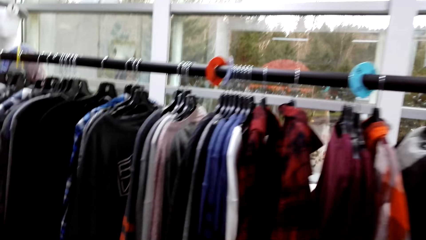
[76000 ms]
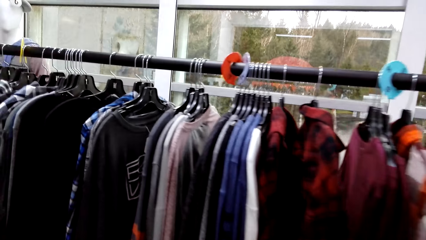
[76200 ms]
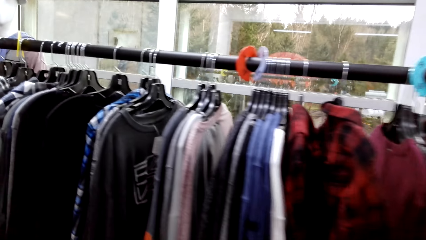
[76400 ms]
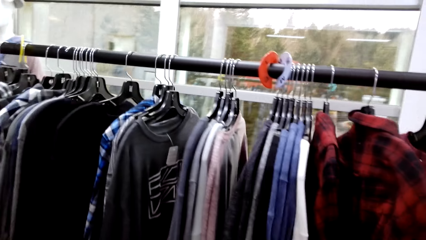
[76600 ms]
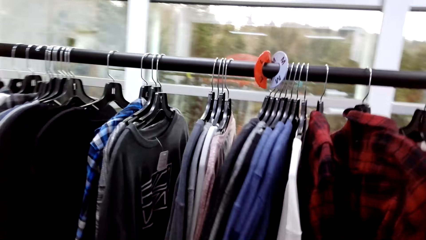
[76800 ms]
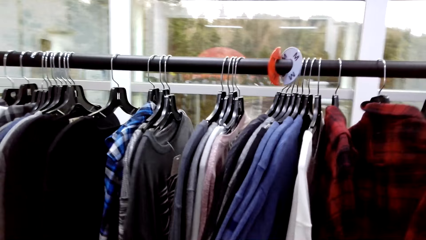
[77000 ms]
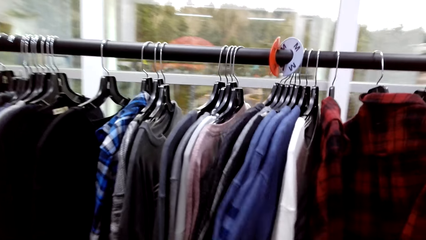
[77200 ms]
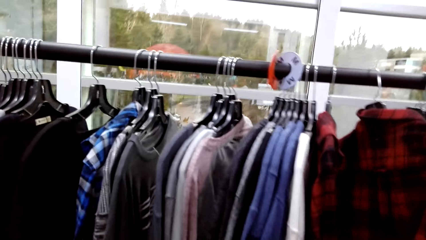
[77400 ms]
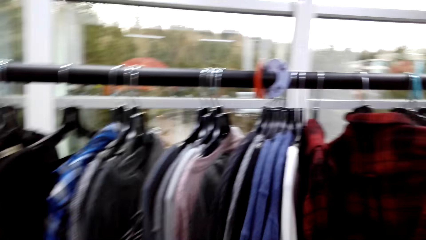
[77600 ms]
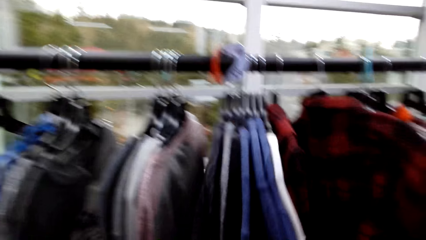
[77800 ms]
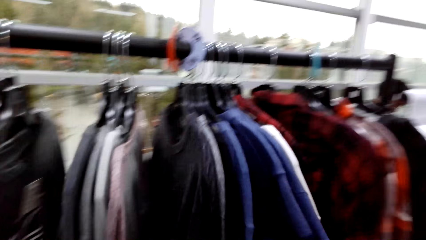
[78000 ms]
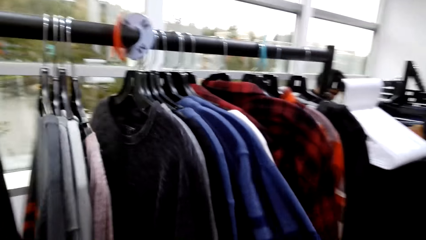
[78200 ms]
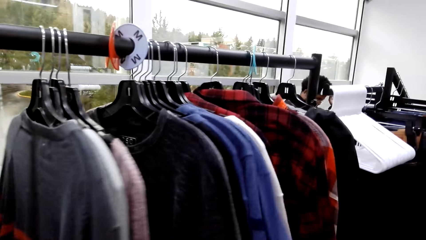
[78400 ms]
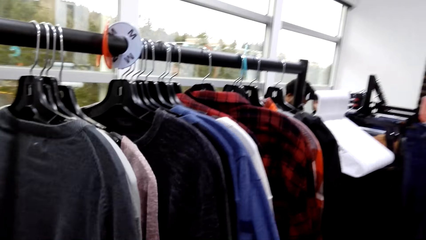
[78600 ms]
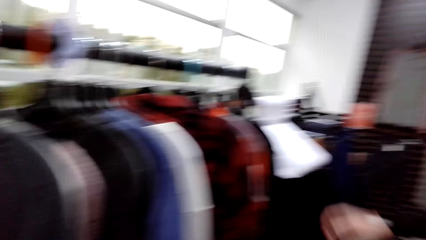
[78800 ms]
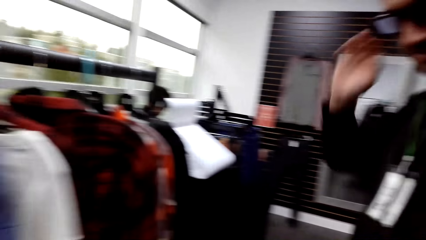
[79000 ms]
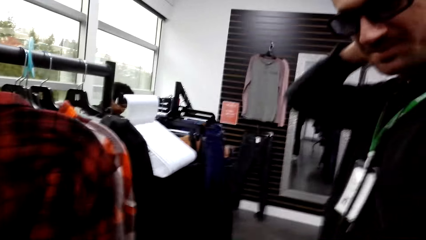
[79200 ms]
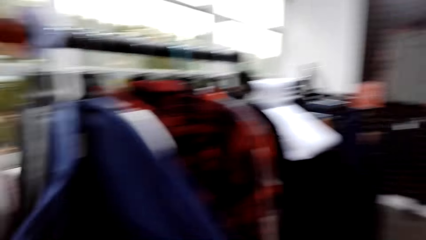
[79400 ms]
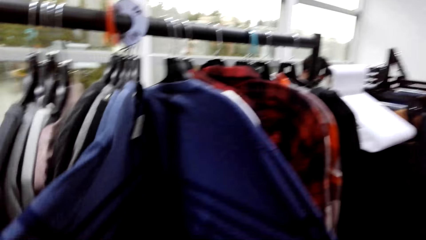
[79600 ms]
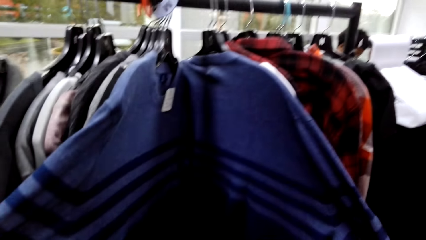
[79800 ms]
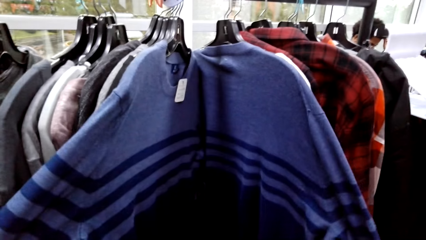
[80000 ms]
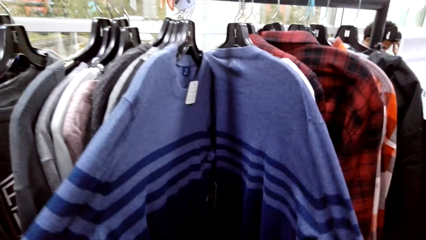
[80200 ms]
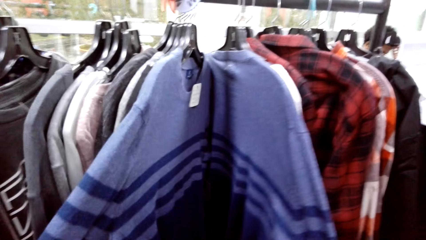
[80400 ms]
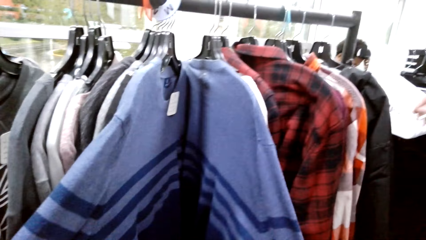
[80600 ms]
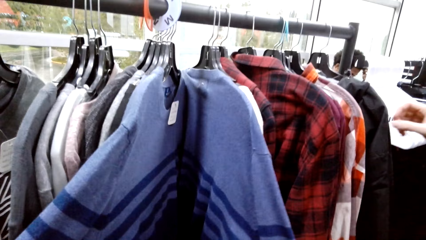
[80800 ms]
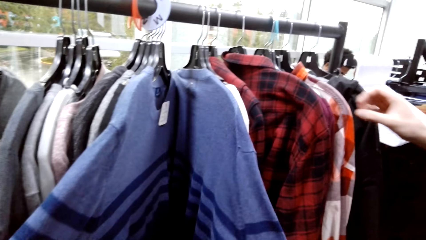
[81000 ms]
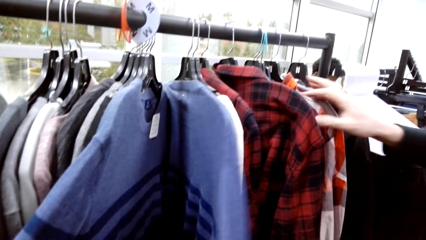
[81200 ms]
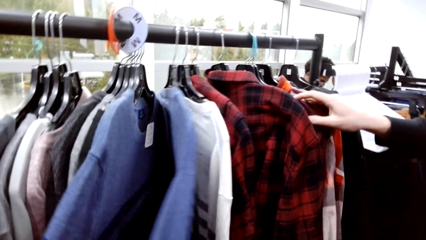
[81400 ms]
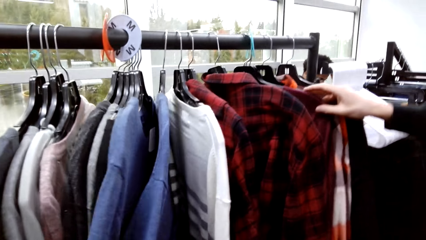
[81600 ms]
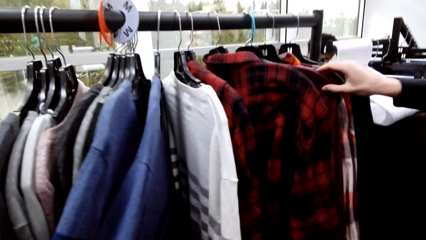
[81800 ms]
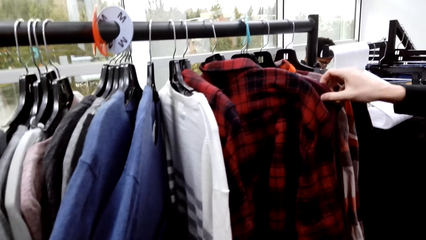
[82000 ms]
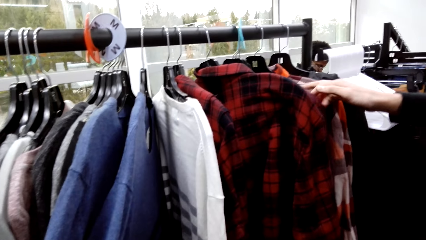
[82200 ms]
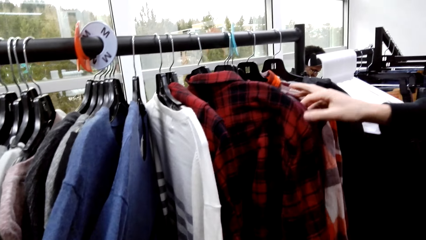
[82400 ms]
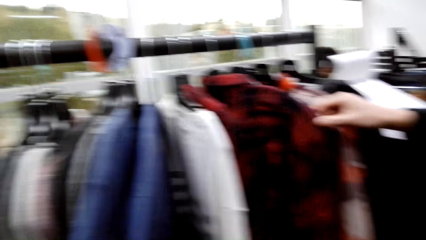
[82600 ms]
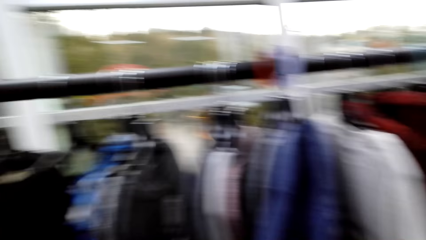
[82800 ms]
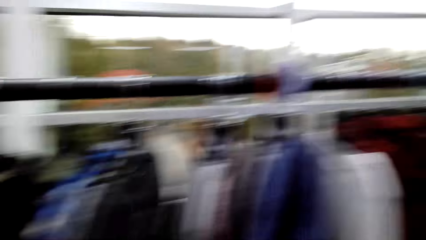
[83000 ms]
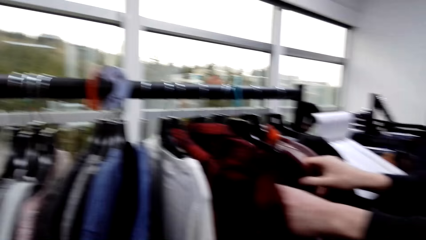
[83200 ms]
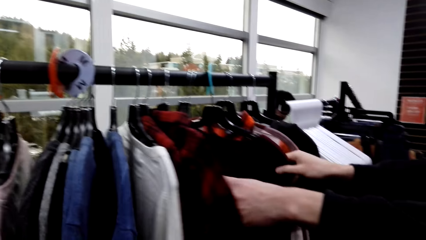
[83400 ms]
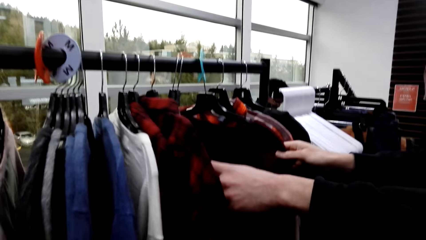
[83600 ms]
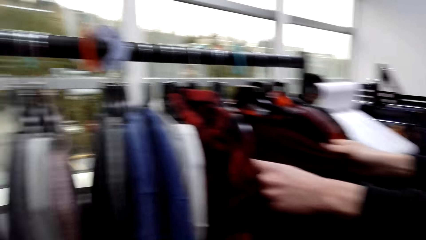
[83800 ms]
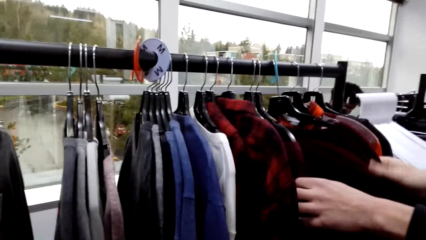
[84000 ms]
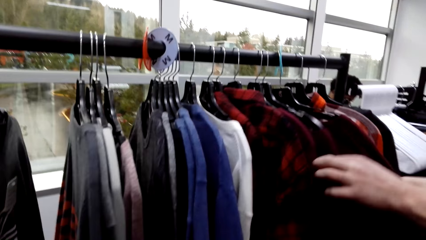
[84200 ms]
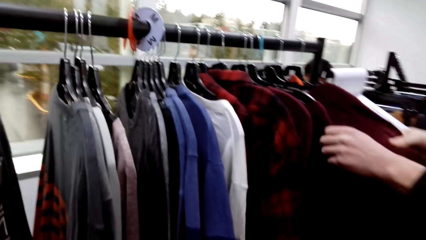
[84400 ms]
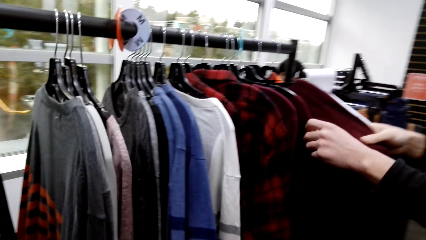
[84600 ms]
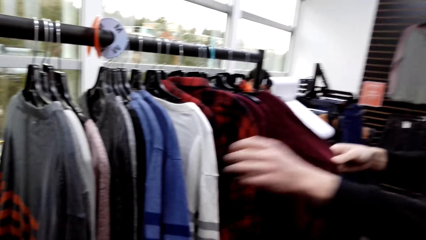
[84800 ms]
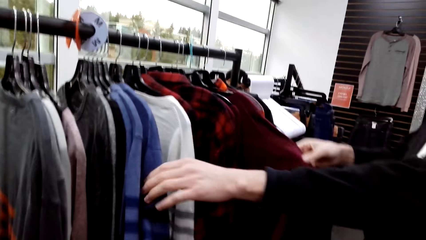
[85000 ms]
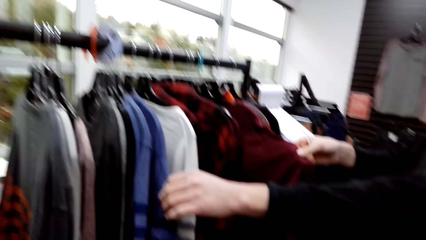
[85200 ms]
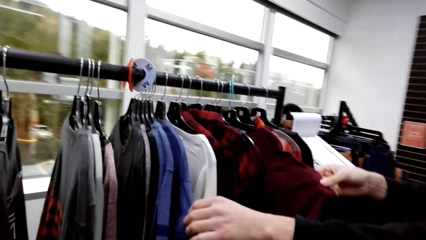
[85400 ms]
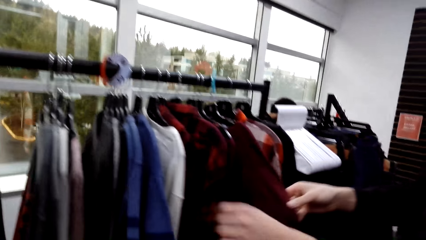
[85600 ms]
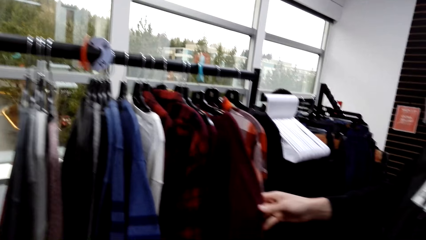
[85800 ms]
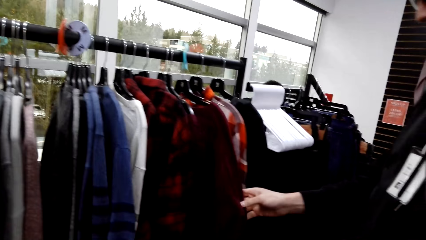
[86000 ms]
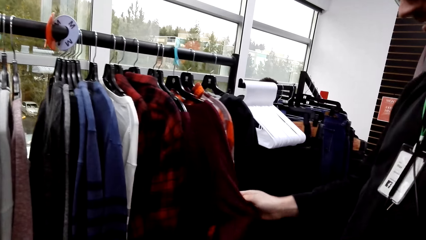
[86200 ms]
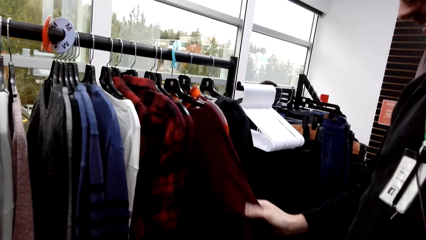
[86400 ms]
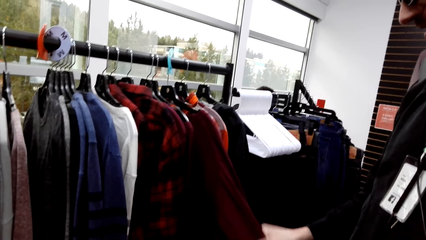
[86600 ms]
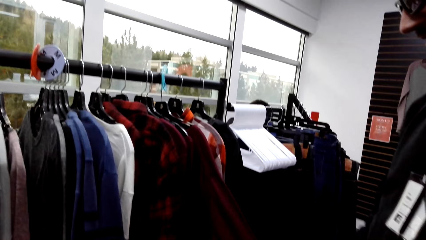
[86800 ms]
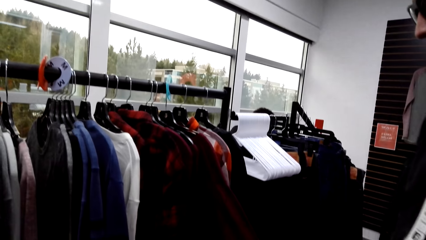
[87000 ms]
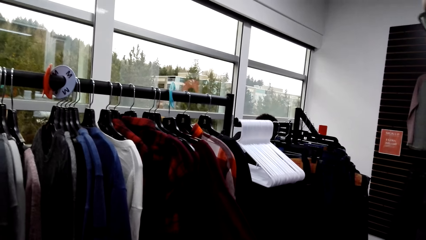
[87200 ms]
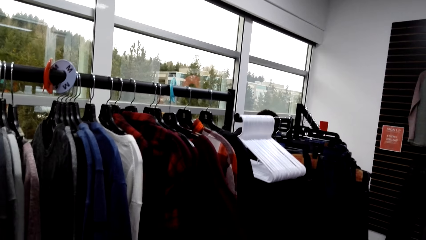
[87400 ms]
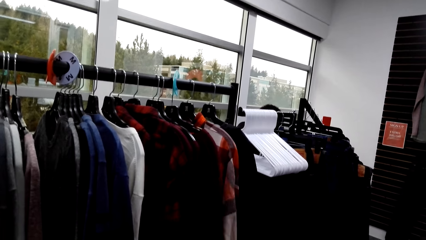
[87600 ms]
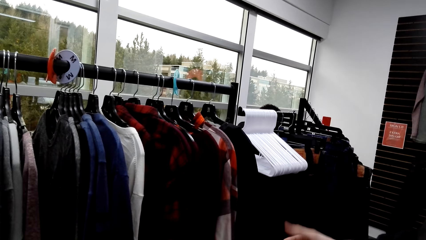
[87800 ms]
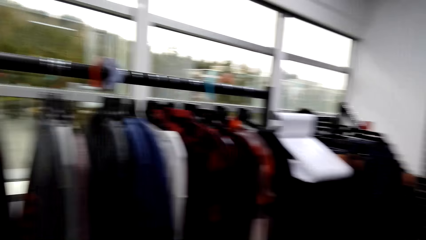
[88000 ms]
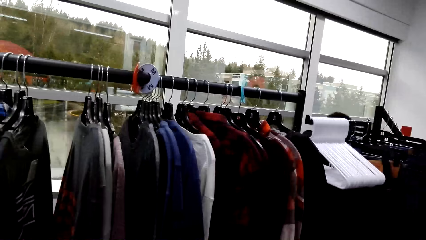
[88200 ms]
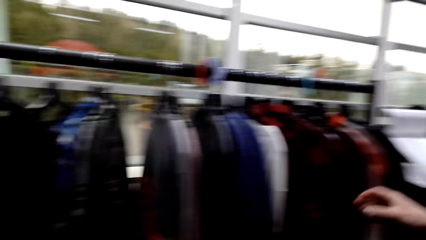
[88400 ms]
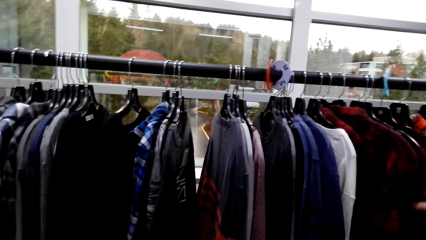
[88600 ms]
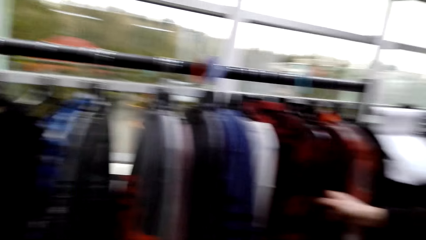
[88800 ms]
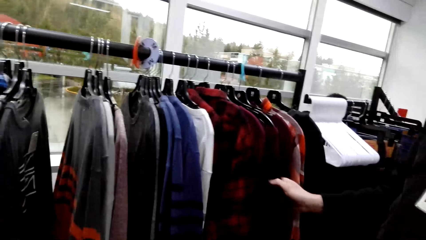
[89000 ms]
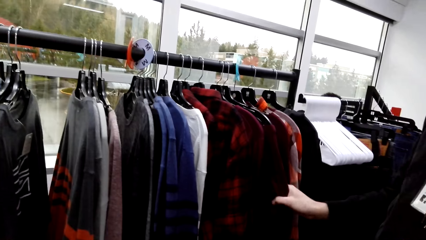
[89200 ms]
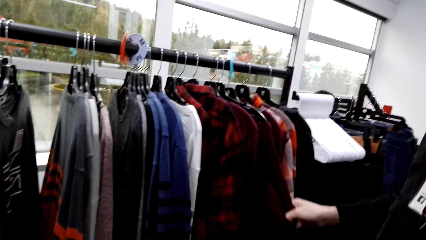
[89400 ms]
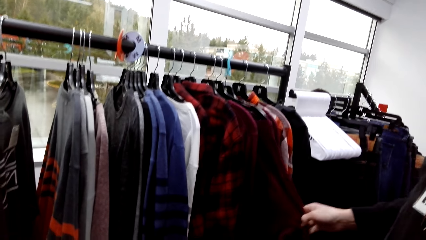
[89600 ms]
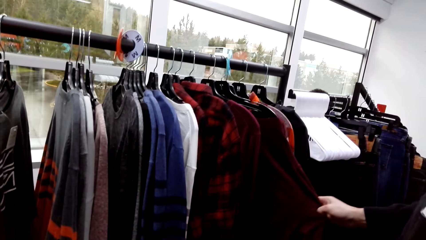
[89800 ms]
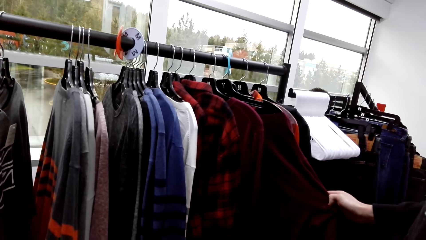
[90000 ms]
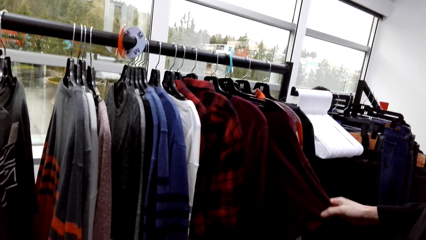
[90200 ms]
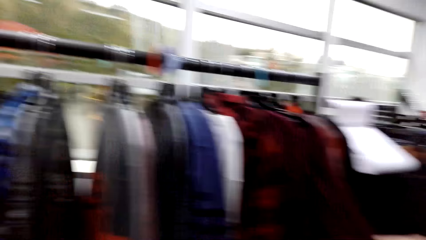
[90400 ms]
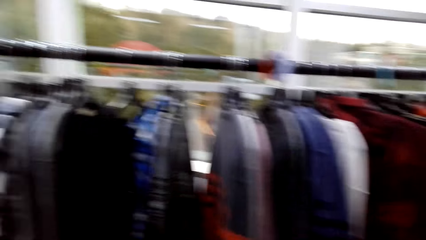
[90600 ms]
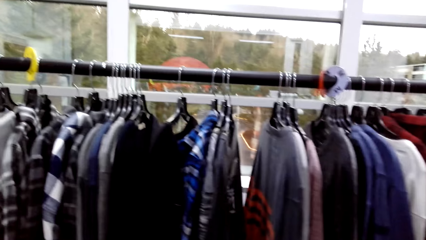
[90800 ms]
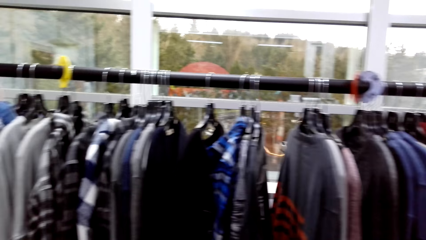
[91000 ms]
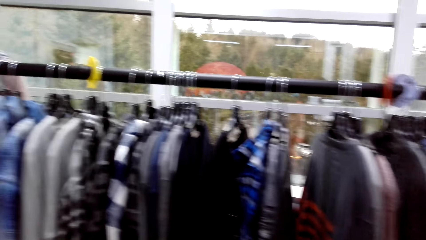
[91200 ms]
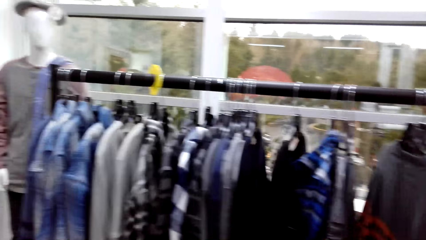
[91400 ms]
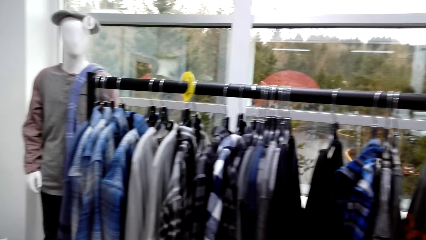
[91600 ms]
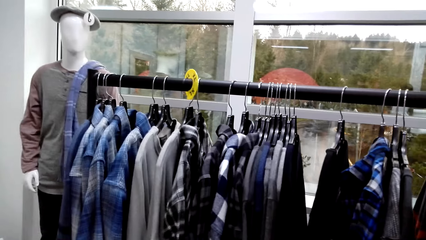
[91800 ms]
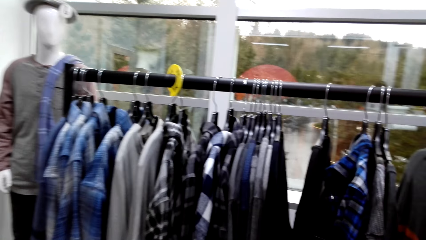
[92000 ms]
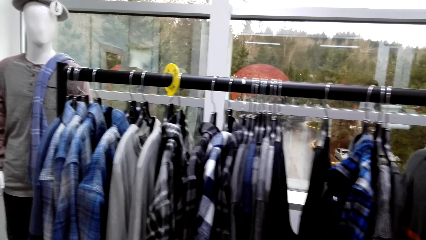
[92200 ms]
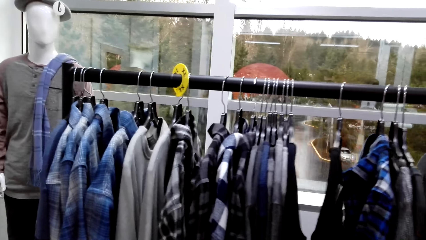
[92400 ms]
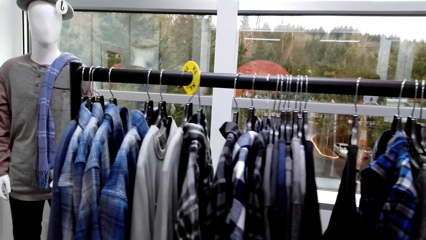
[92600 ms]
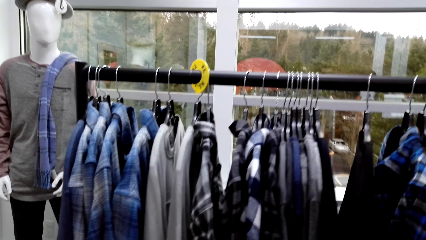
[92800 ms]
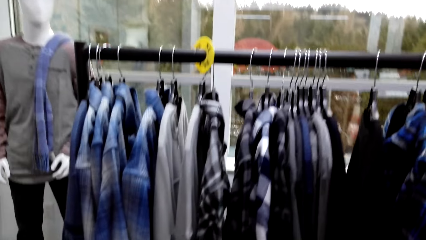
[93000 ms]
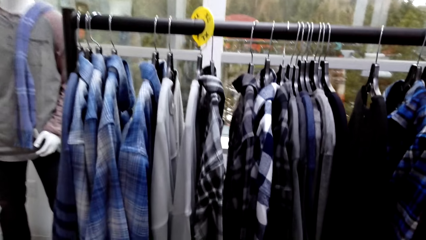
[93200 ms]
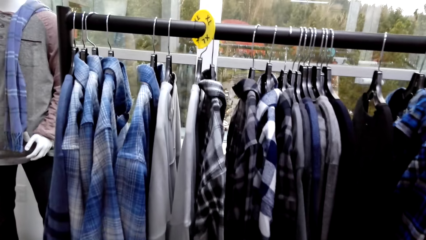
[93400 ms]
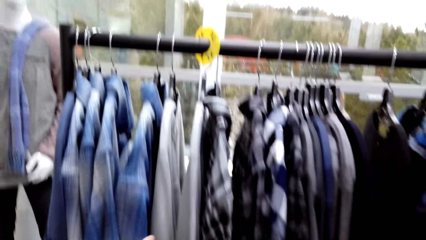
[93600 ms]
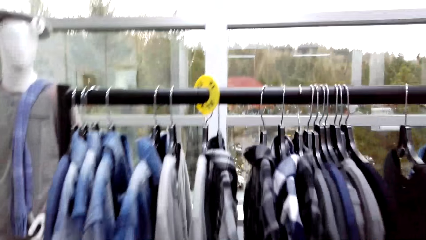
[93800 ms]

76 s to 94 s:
The camera wearer walks around the store. They converse with a man and flip through the t-shirts. They converse with the man. Another man does hand movement. The camera wearer flips through the t-shirts. The first man checks on clothes. The other man touches the shirt. The camera wearer converses with the first man. The other man touches the shirt and converses with the camera wearer. The camera wearer walks around the store.
